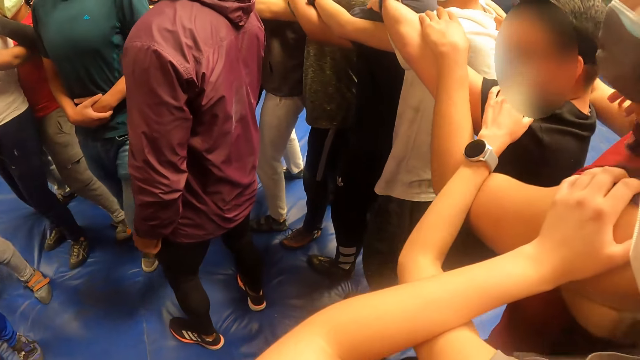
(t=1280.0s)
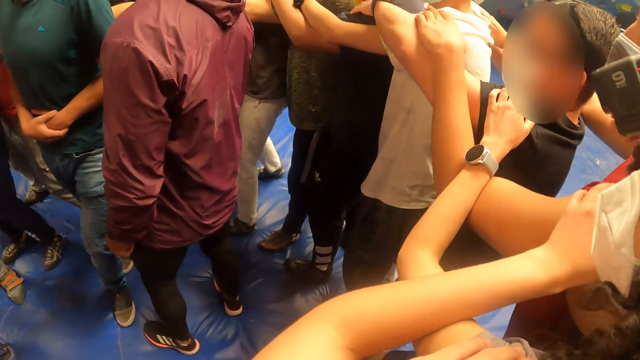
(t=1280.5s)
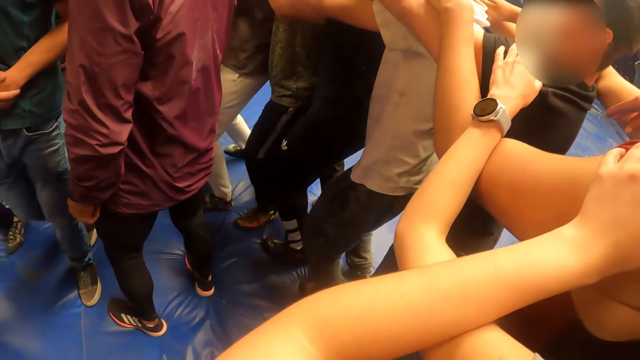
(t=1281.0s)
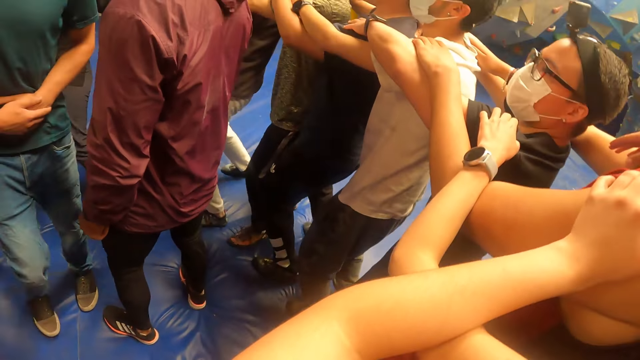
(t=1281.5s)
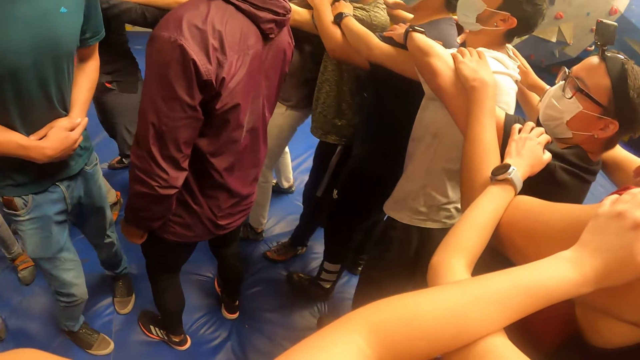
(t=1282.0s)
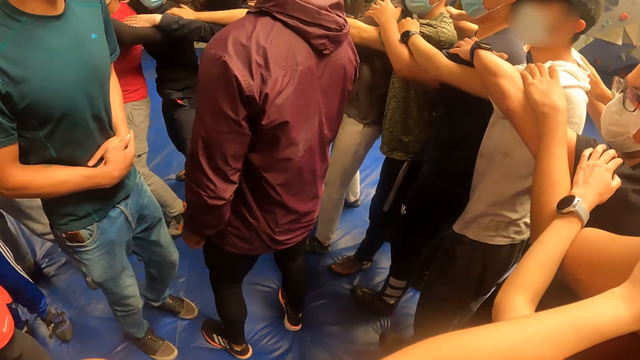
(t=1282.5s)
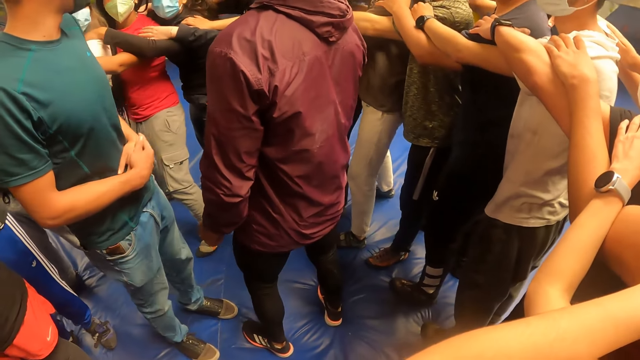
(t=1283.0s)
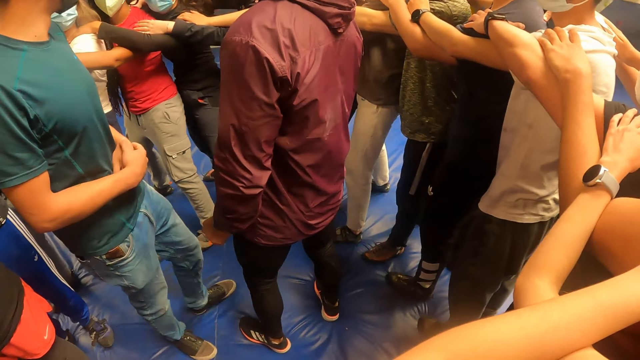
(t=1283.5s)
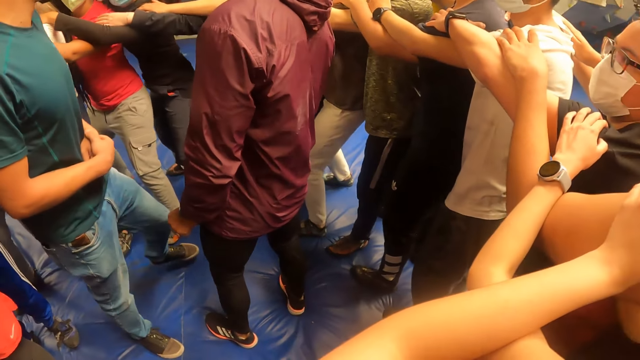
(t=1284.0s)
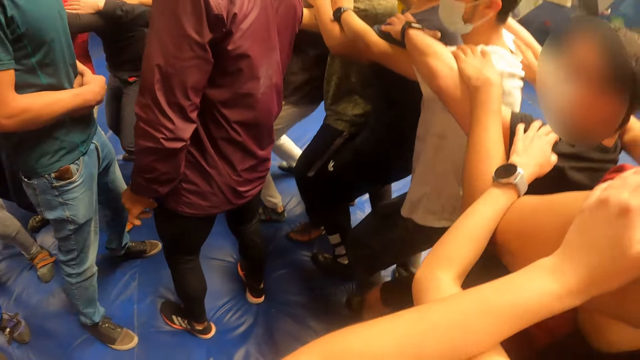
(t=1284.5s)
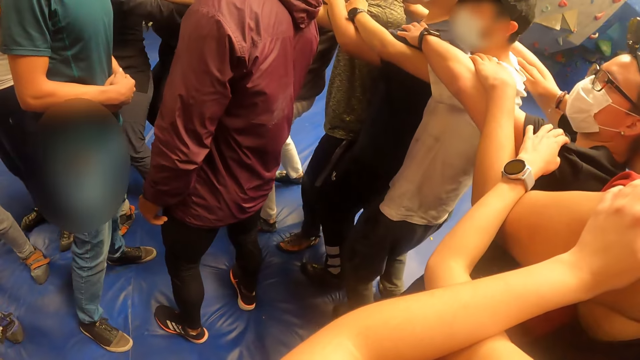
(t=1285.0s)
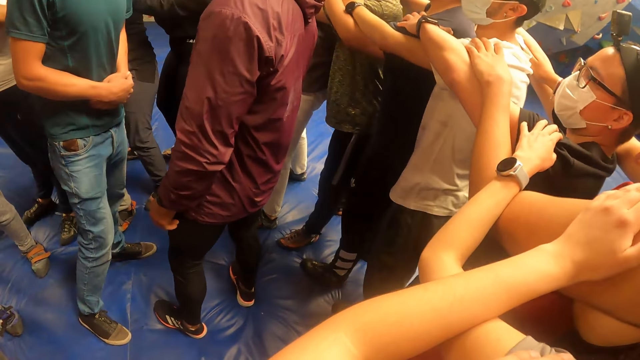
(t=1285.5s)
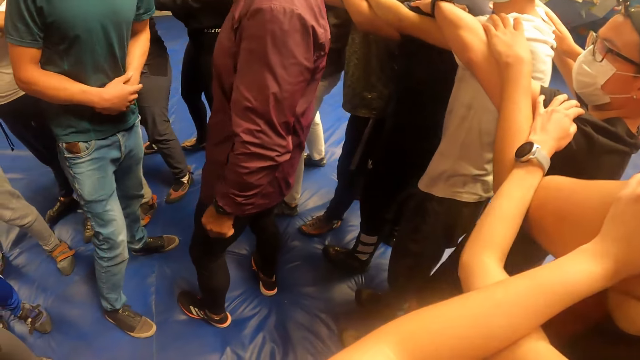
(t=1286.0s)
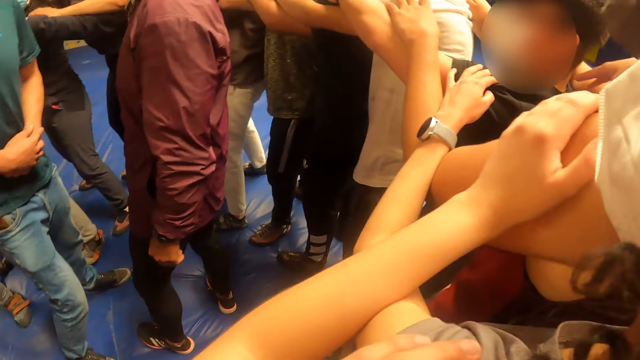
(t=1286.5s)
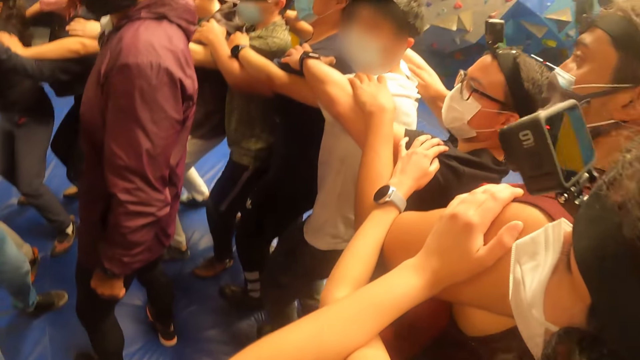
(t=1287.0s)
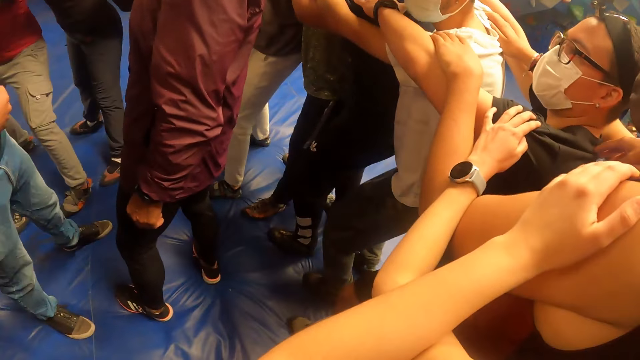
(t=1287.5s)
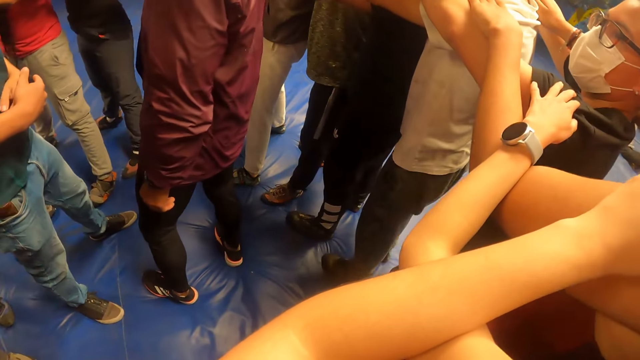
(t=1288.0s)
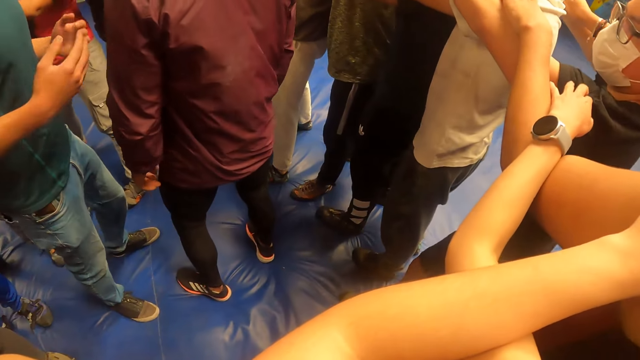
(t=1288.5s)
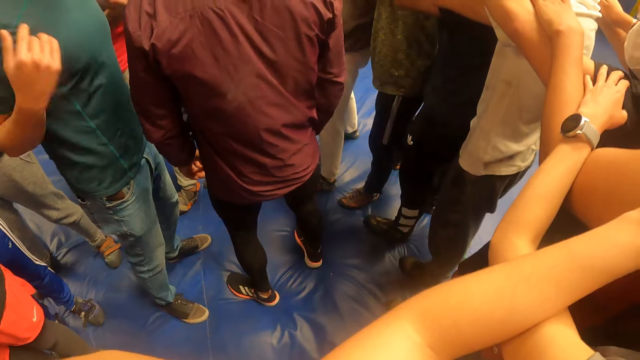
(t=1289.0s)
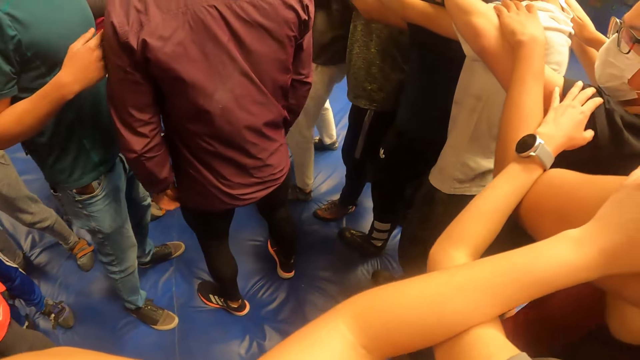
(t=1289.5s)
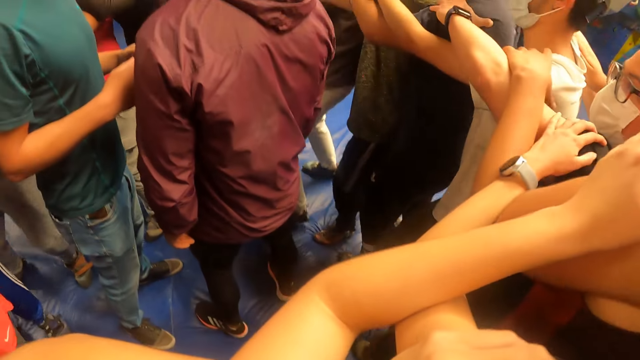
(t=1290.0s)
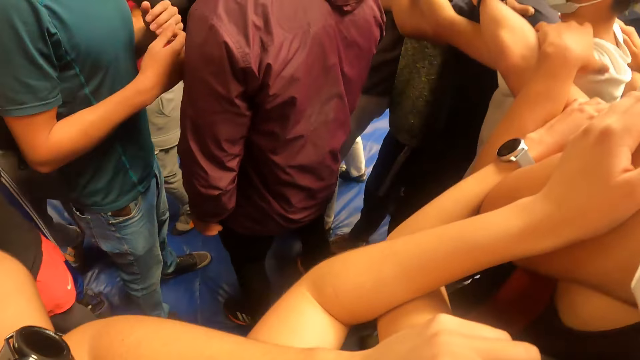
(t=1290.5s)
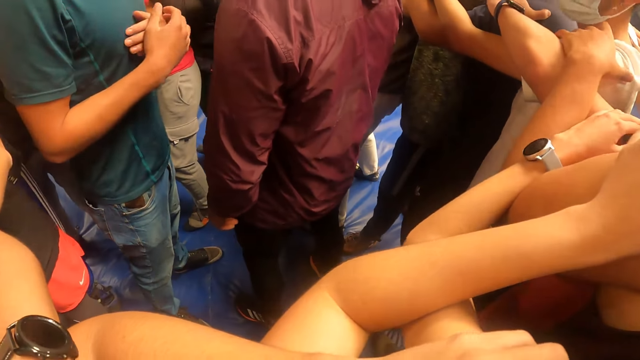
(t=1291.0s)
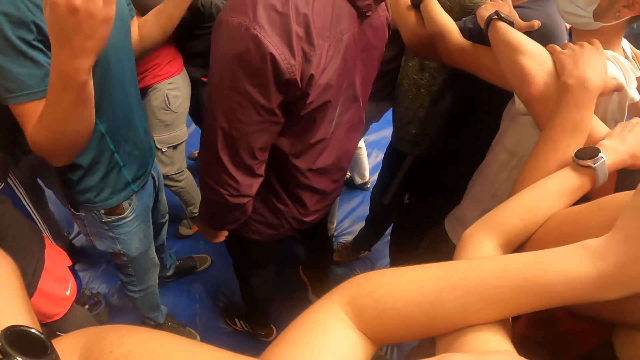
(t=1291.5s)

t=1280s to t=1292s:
A man converses with the team. The man looks at the team. The camera wearer bends on another man. The first man converses with the team.

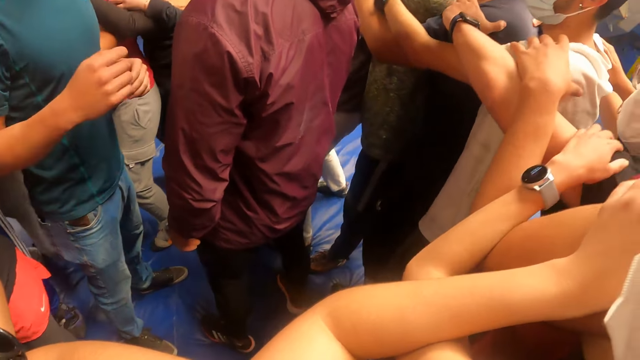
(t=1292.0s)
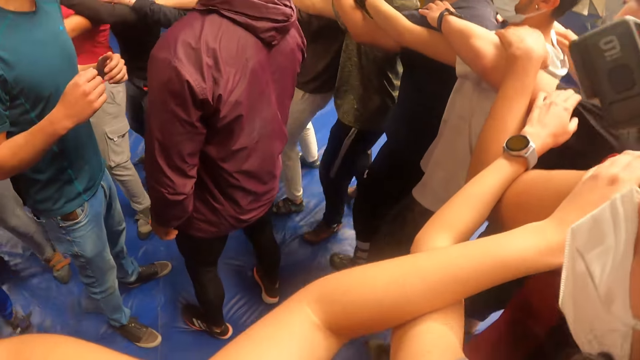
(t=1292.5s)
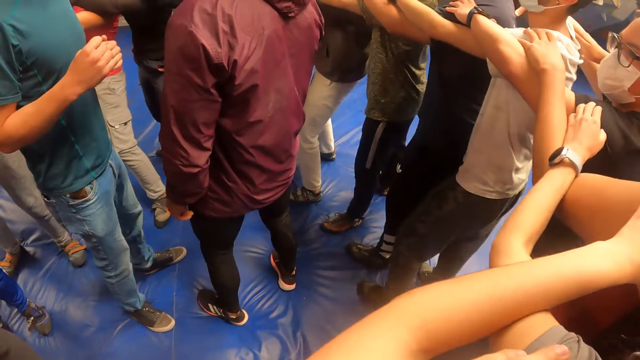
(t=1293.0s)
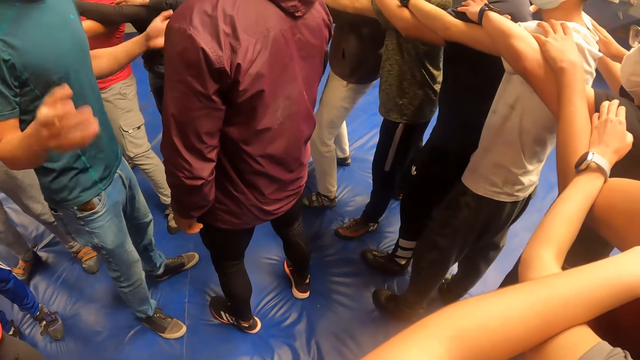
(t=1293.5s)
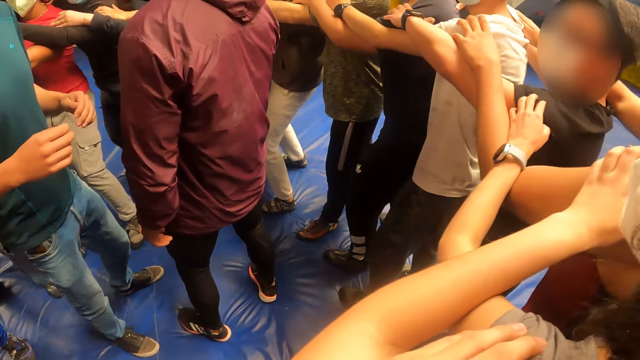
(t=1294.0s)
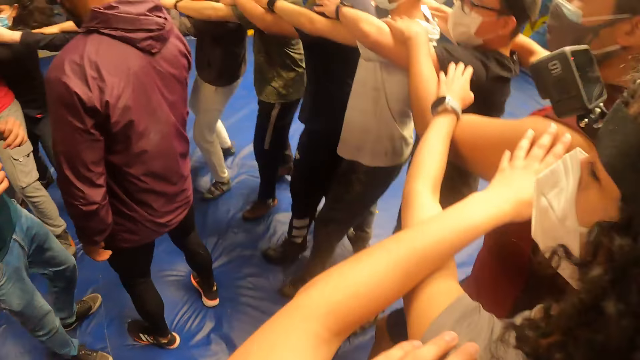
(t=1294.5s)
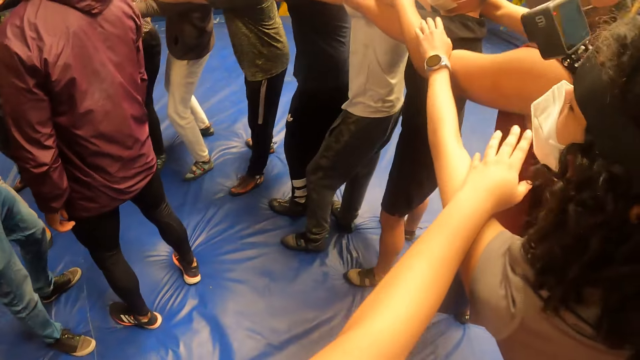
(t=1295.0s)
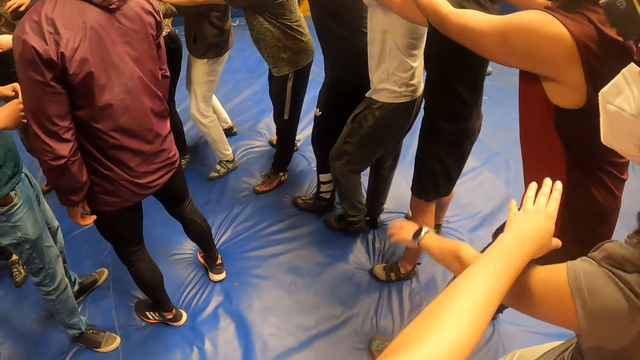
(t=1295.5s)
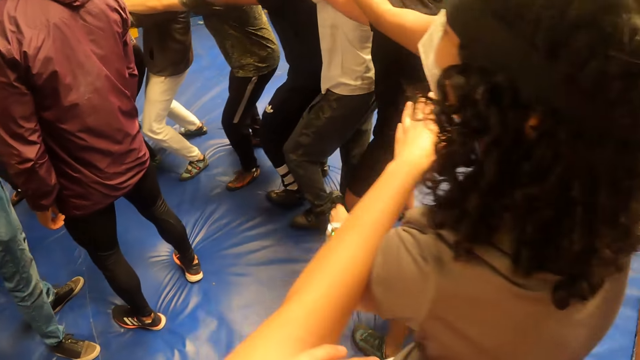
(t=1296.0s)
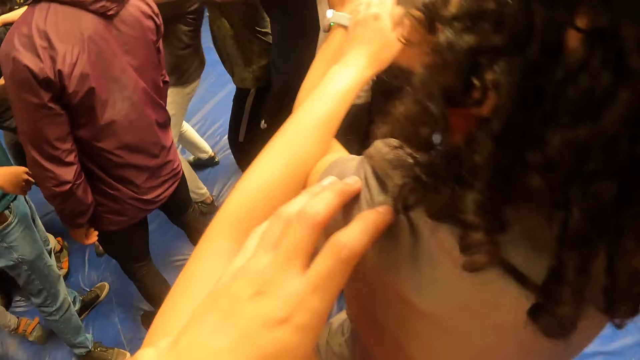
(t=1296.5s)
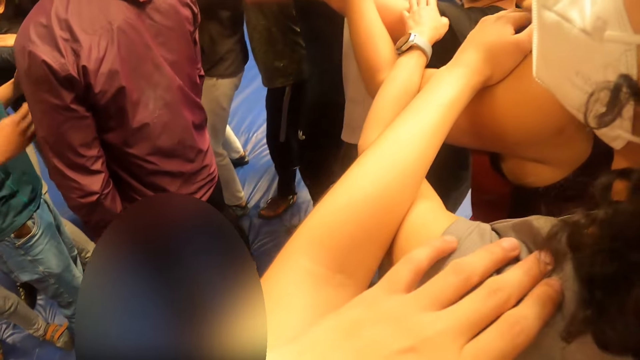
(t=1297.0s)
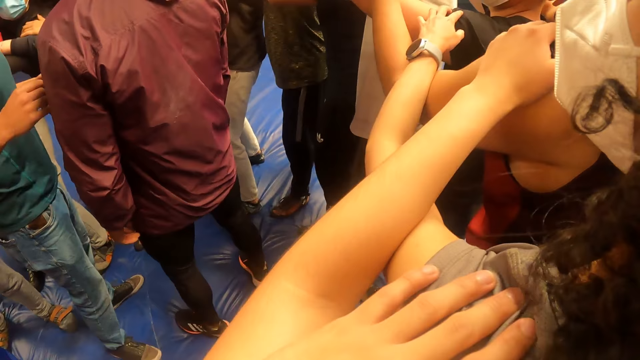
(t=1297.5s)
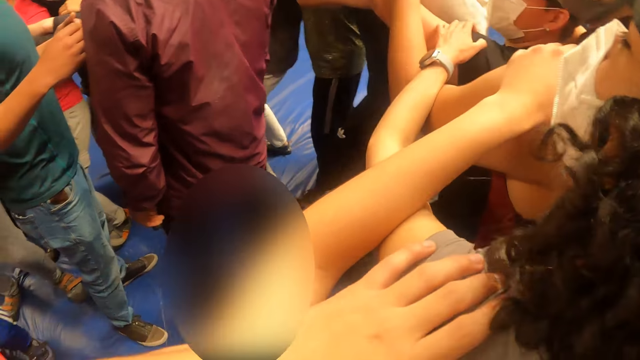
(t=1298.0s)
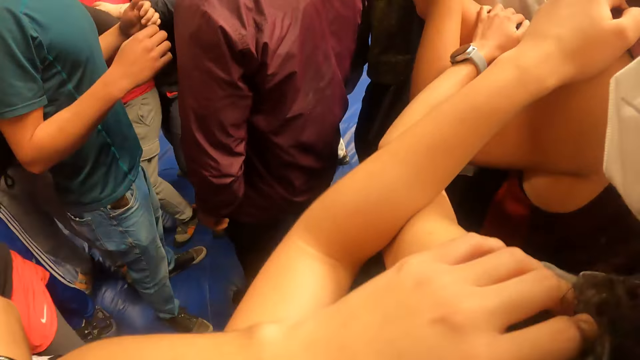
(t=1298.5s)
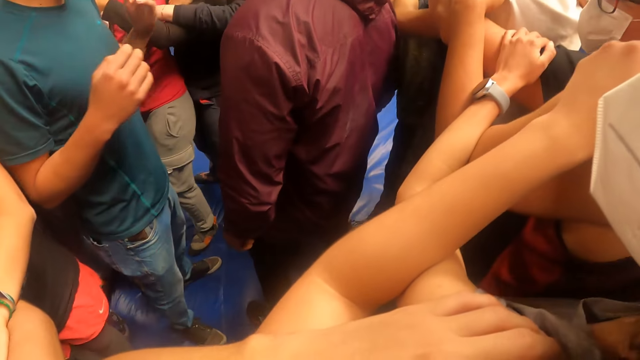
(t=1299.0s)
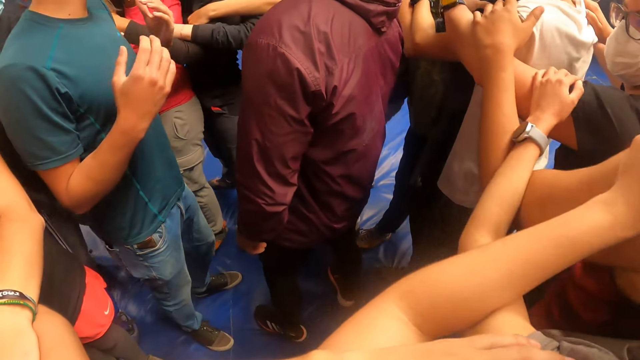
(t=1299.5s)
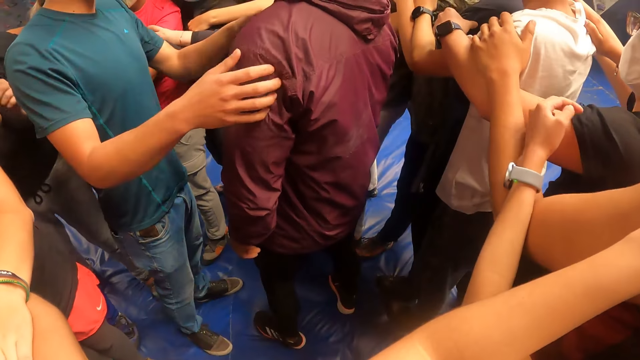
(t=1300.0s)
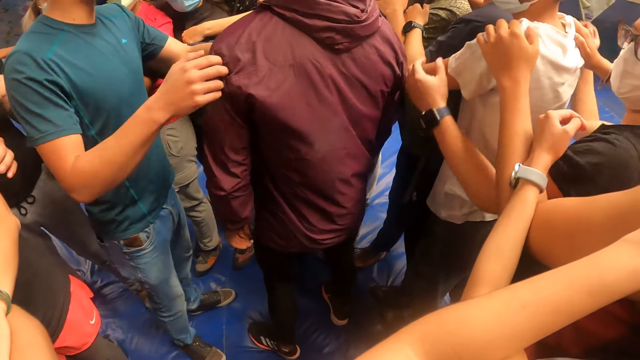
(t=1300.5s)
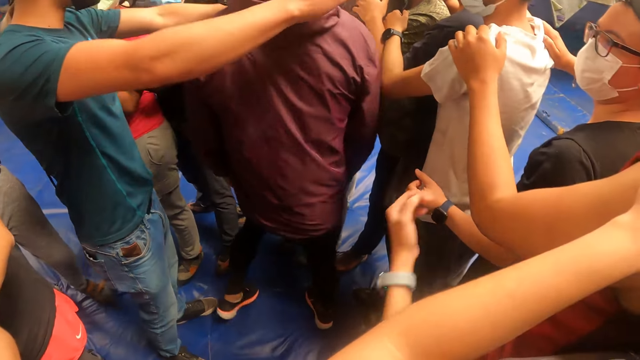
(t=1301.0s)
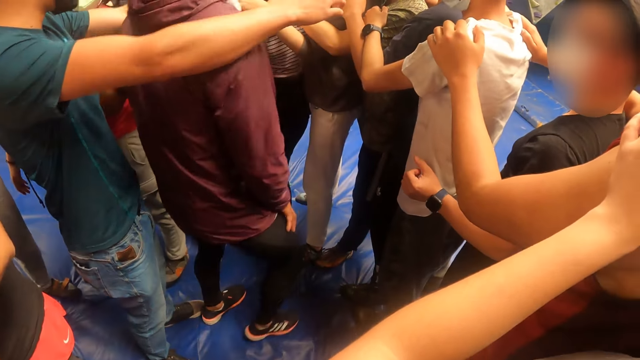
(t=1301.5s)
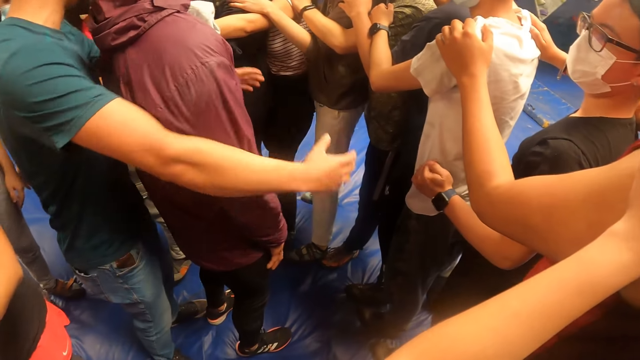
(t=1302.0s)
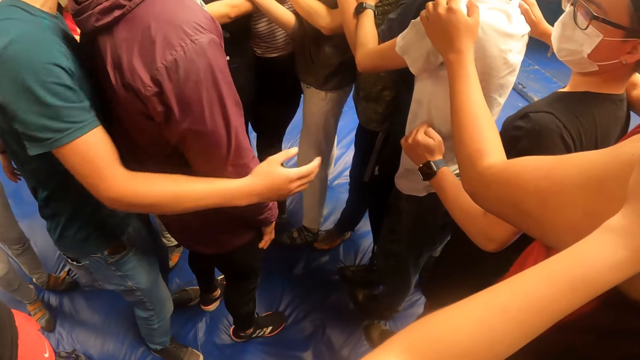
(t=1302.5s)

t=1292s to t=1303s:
The camera wearer jumps with the team. A man converses with the team. The camera wearer jumps with the team. They jump with the team again. The man converses with the team. Another man touches a different man with both hands. The camera wearer looks at the first man.
